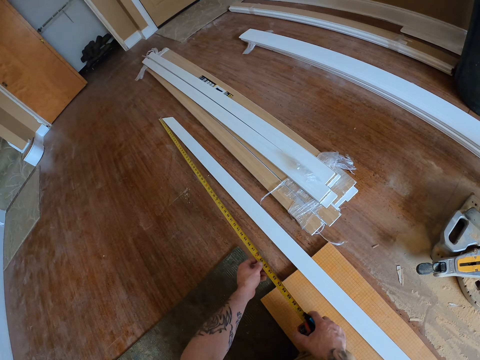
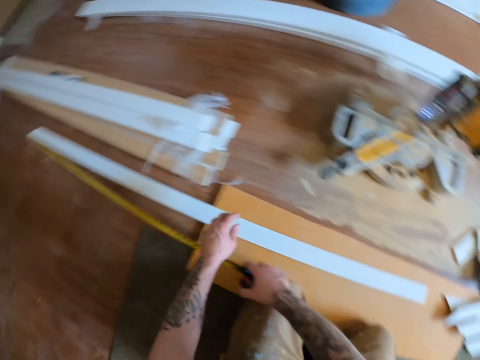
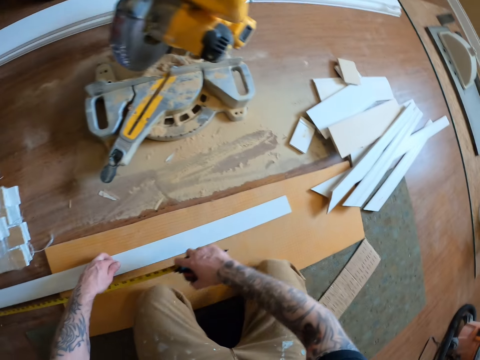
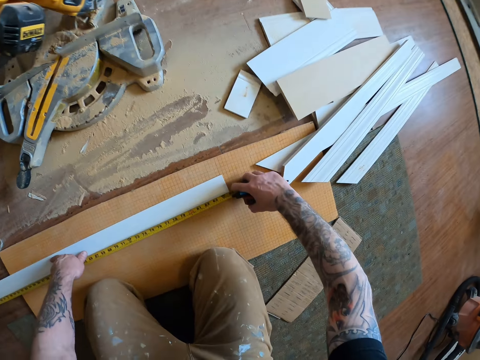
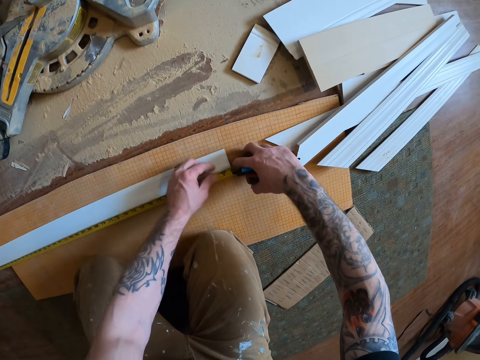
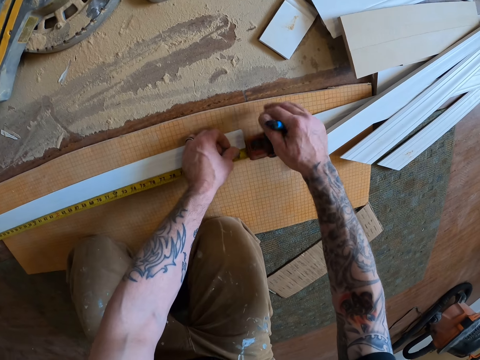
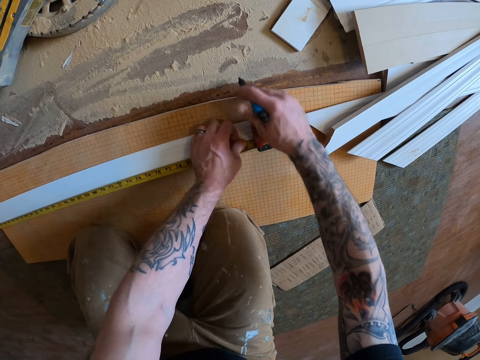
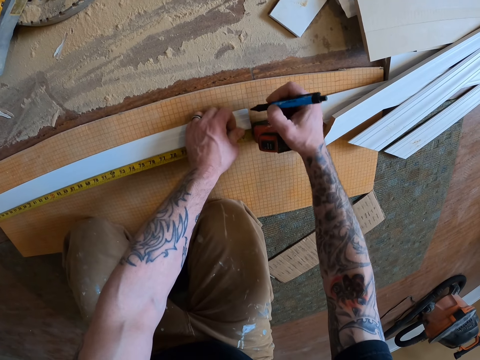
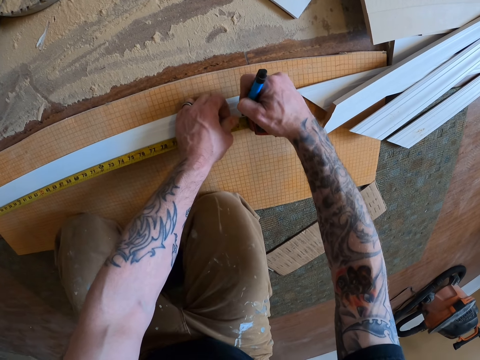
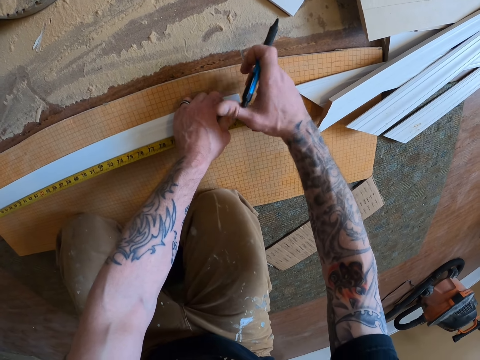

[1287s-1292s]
The camera wearer measures the height of the wood. They put a mark on the wood.

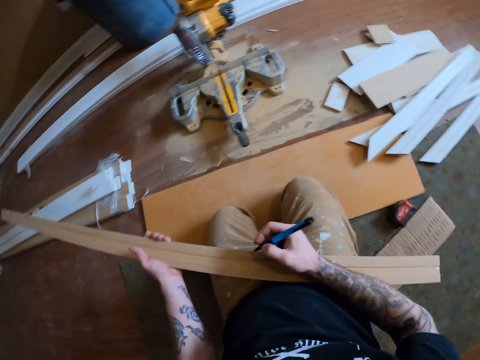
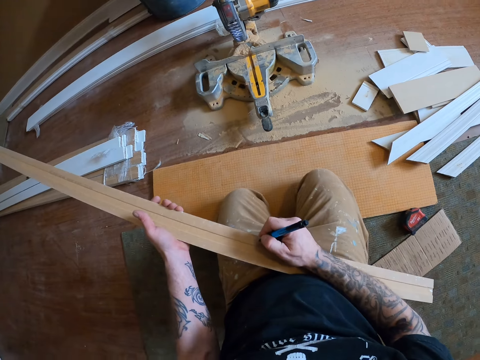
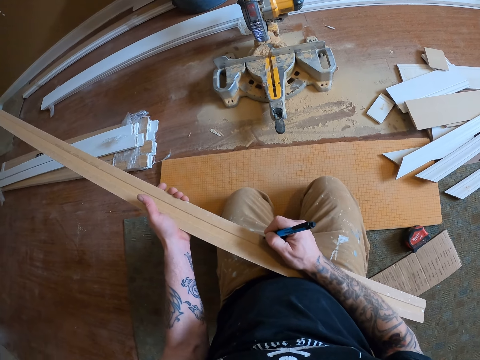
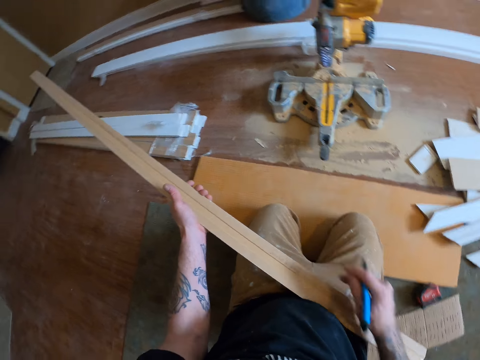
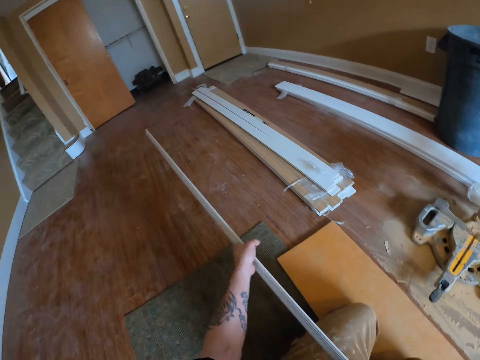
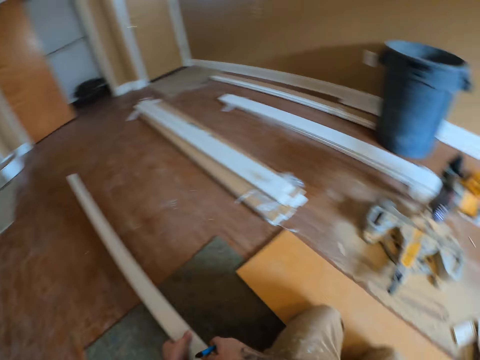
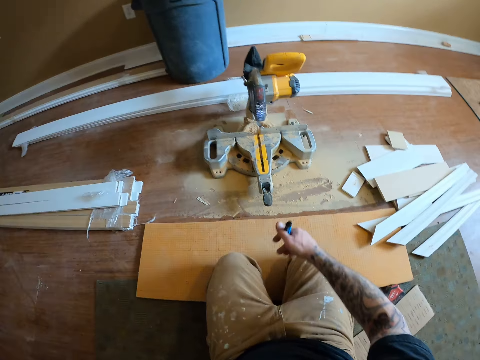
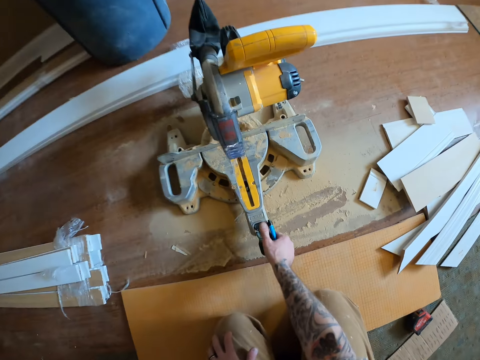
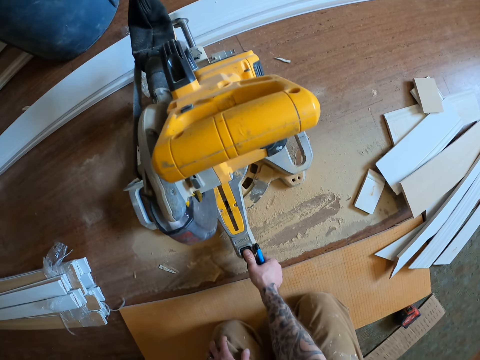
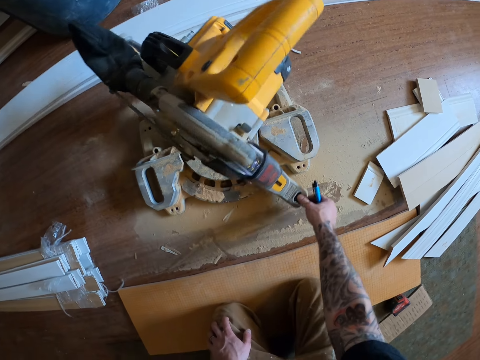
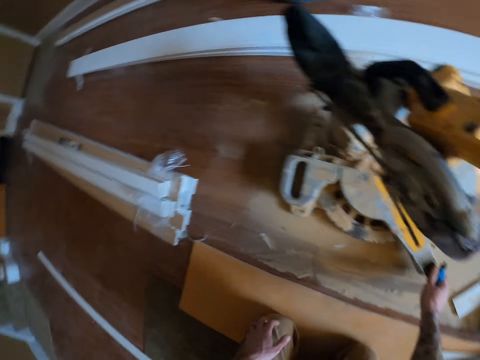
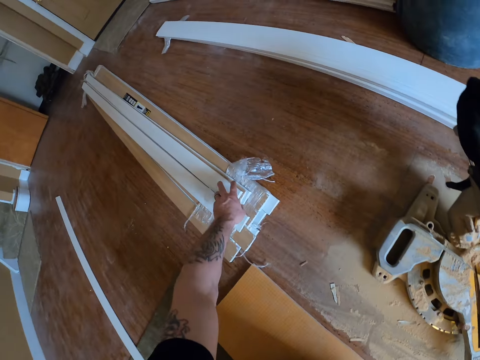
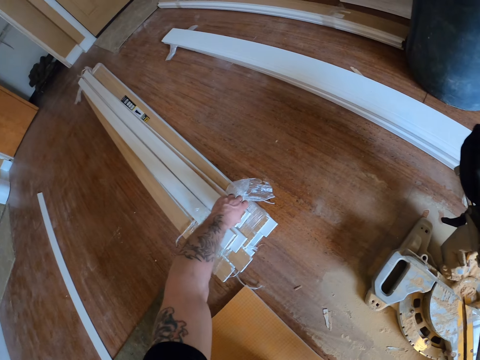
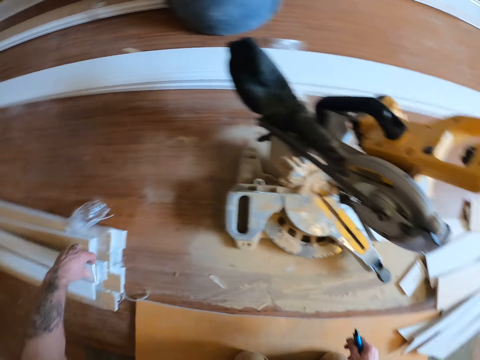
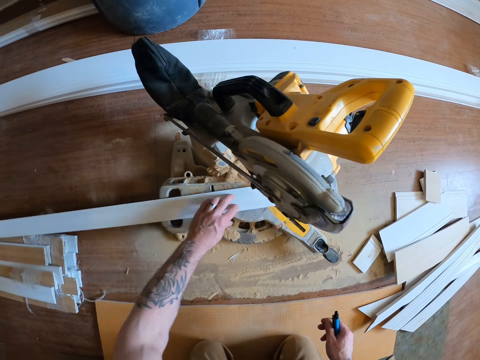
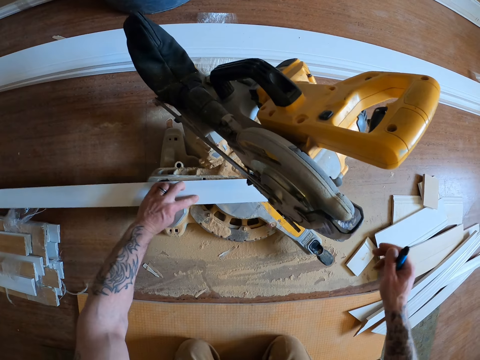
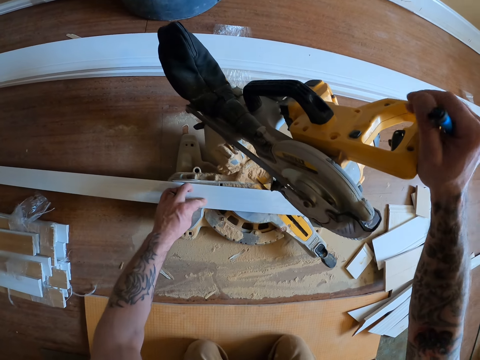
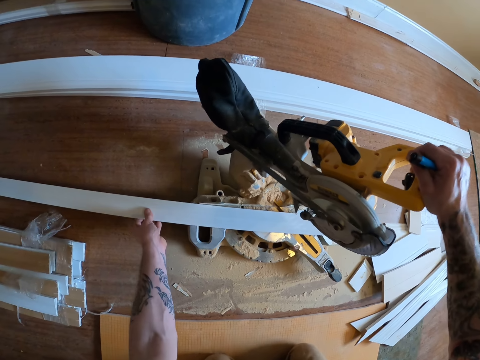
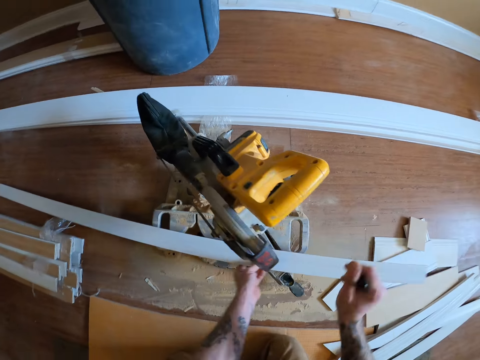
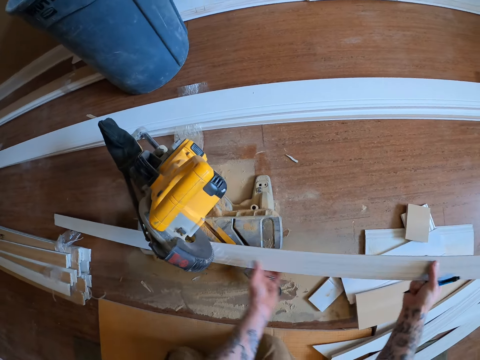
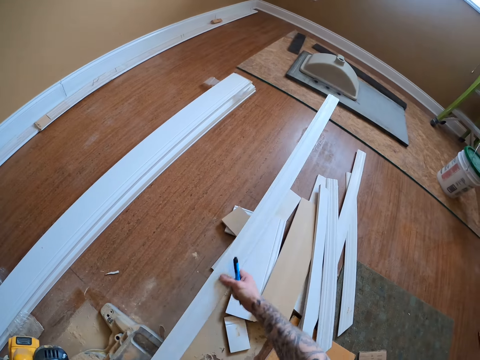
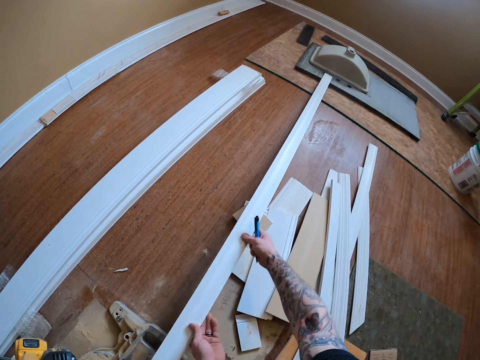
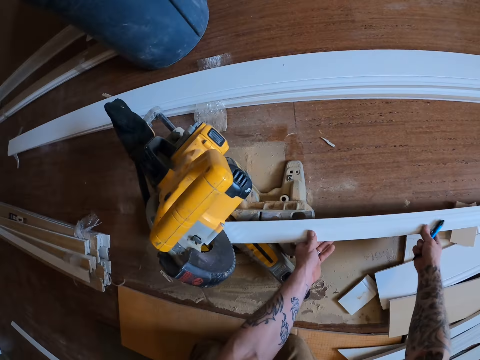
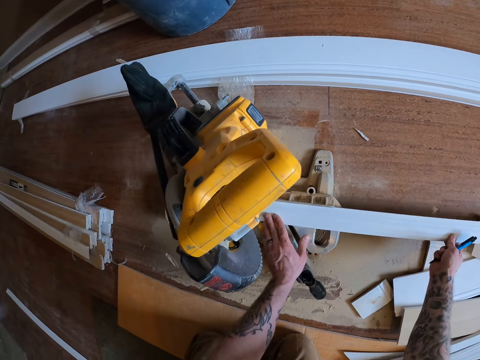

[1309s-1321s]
The camera wearer marks the wood with a pen. He drops the wood on the floor. He turns the wood cutter or mitre saw with his right hand. He picks up another wood from the pile of wood on the floor. He places the wood under the mitre saw. He cuts the wood with the wood cutter. He pushes the wood with his hands.

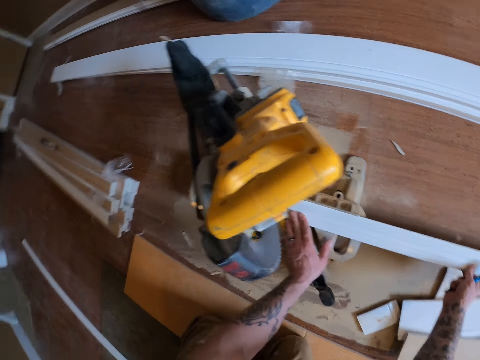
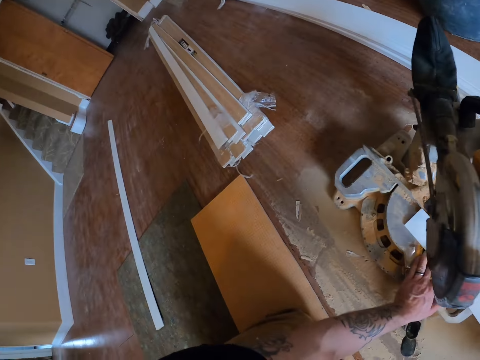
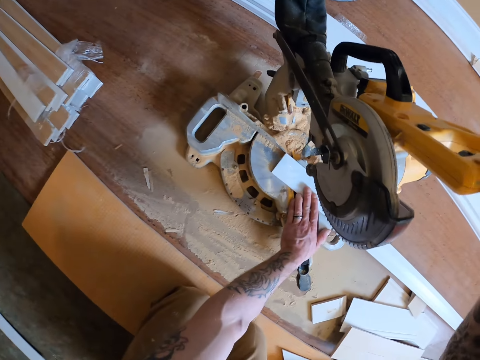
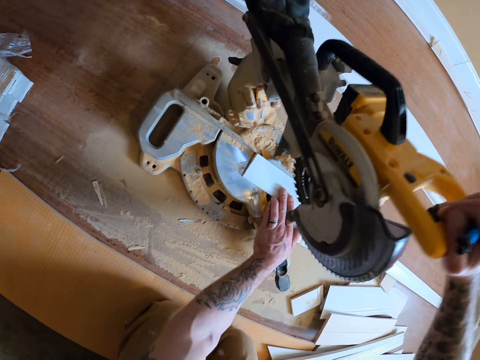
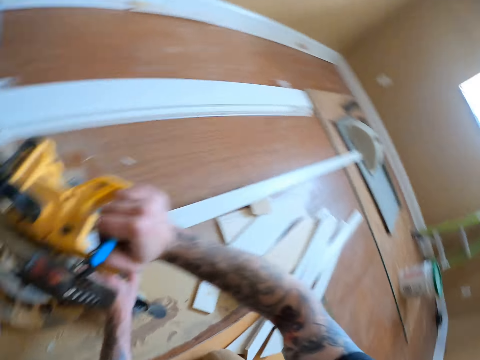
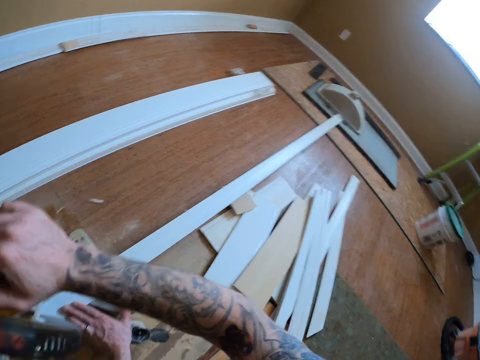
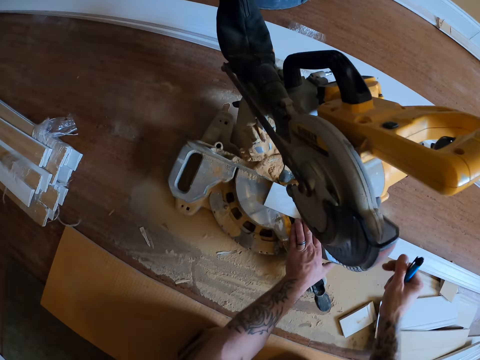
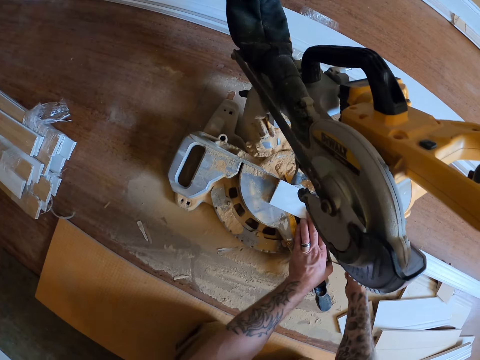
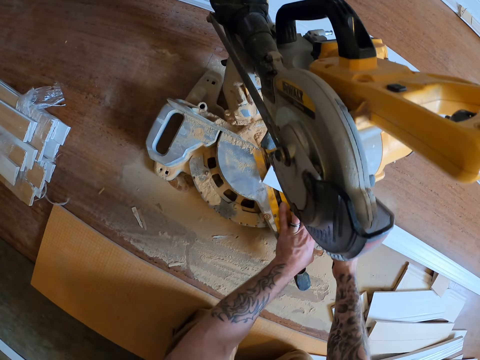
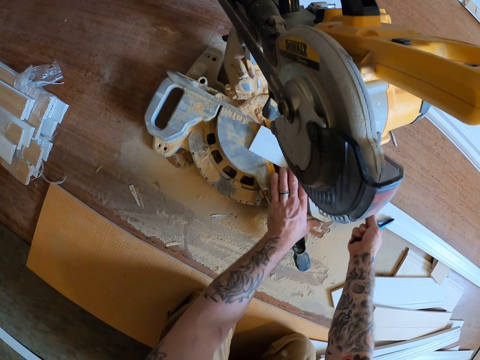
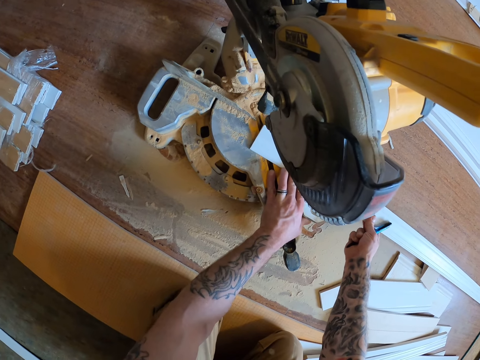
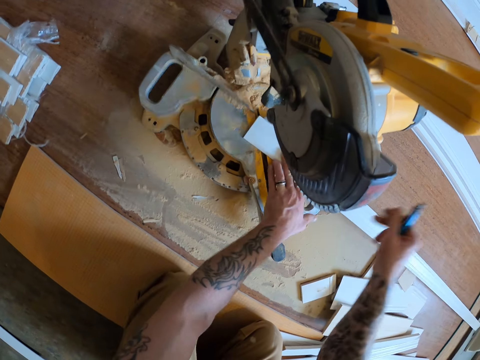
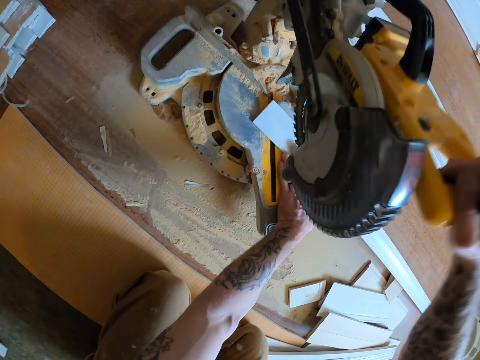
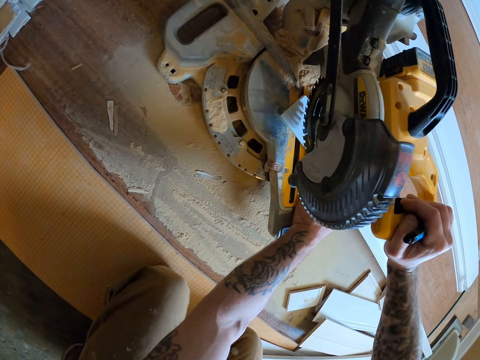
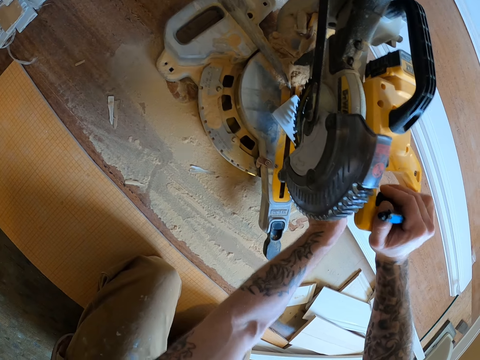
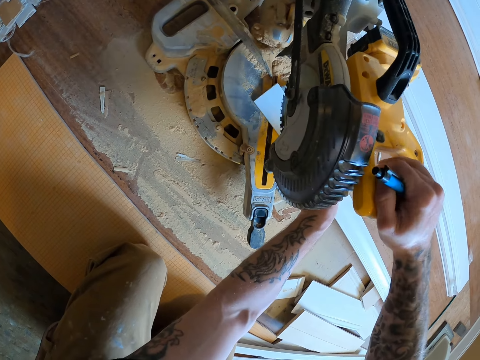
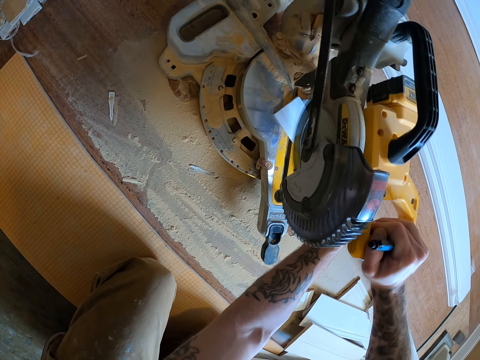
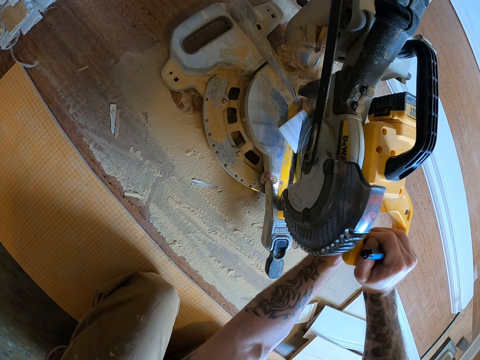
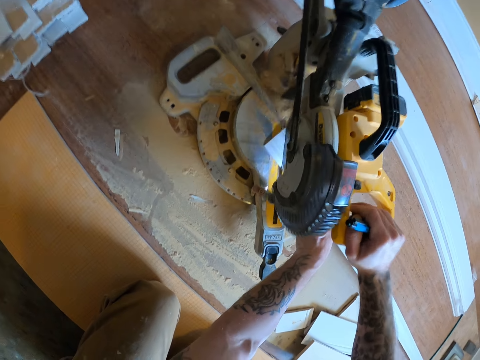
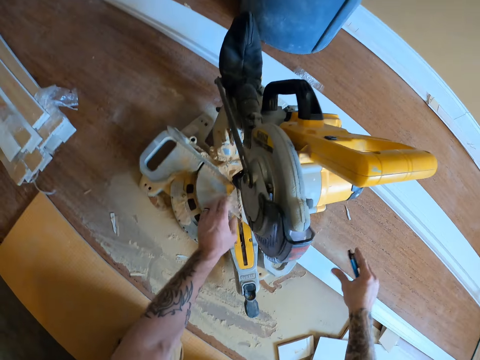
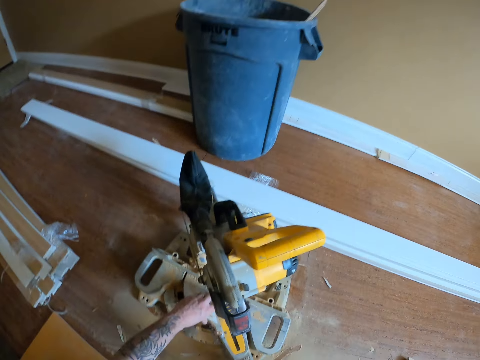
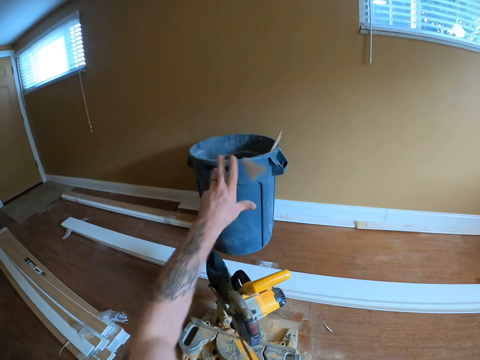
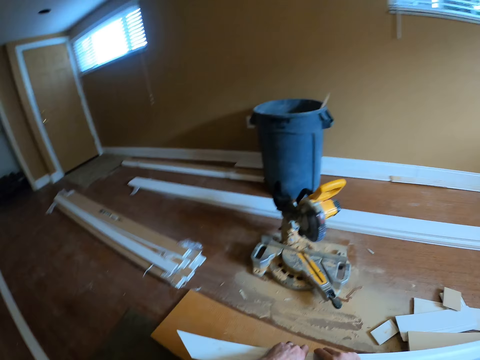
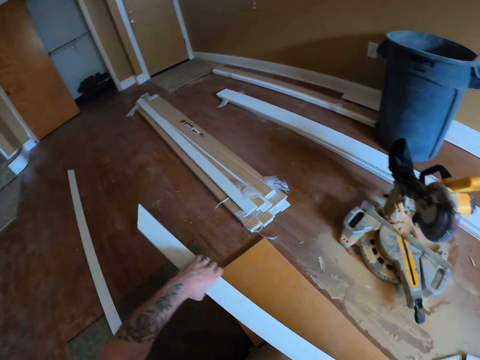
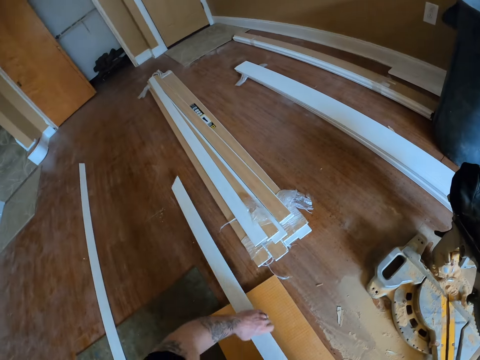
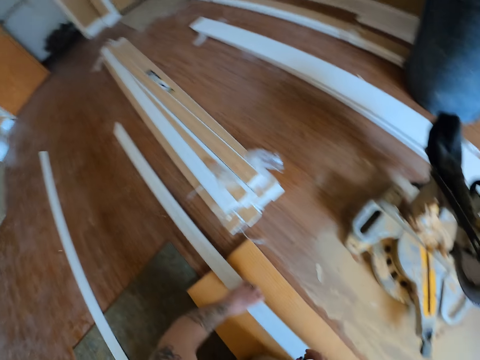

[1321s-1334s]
The camera wearer cuts the wood with the mitre saw on the floor. He picks up the cut part under the mitre saw. He throws the cut part into the bucket. He pushes the wood with his hands.
